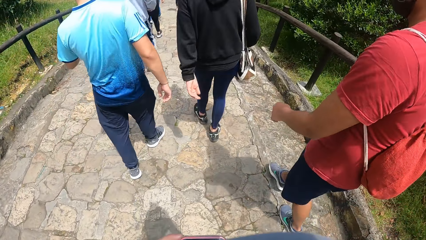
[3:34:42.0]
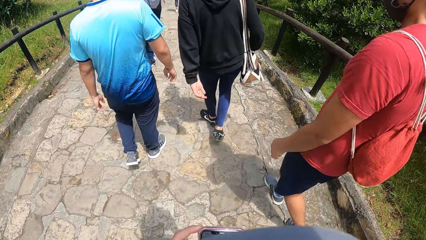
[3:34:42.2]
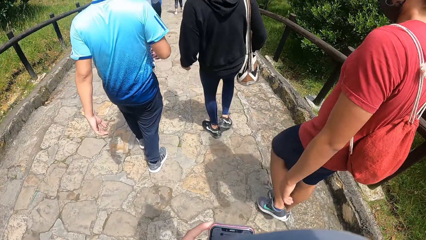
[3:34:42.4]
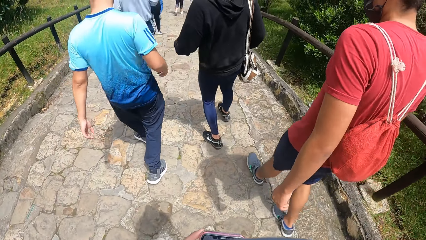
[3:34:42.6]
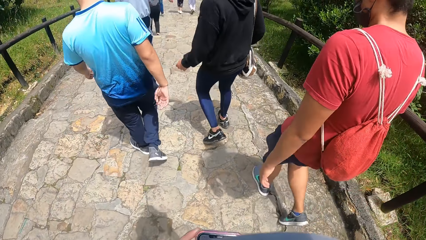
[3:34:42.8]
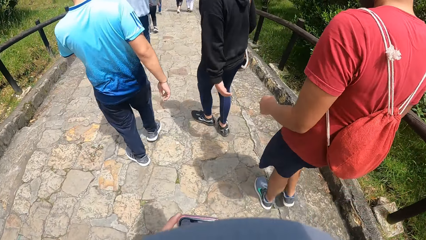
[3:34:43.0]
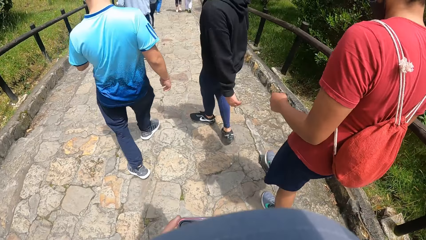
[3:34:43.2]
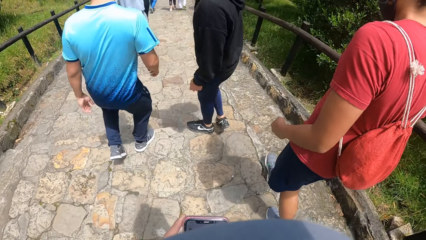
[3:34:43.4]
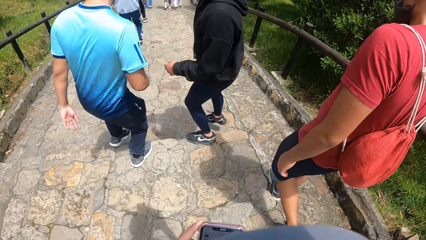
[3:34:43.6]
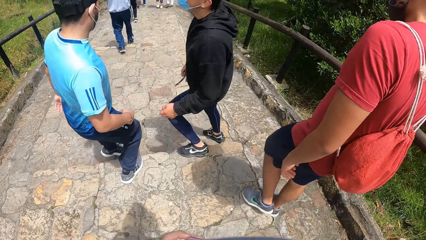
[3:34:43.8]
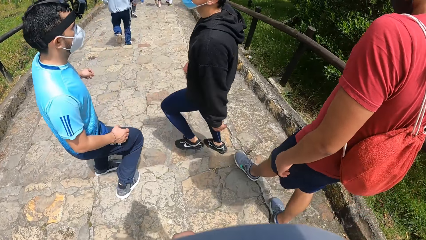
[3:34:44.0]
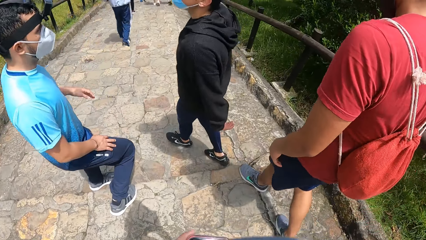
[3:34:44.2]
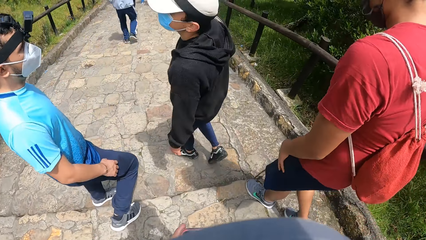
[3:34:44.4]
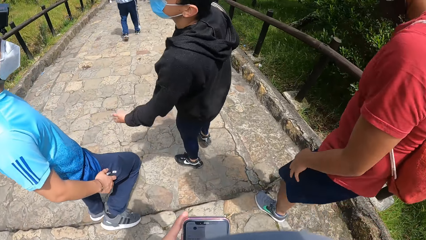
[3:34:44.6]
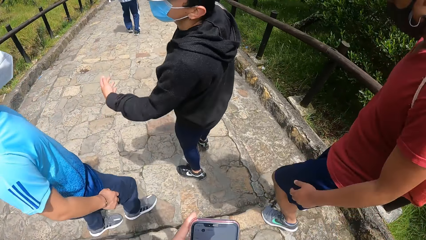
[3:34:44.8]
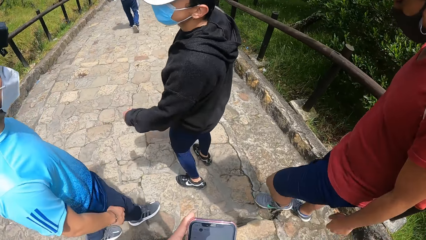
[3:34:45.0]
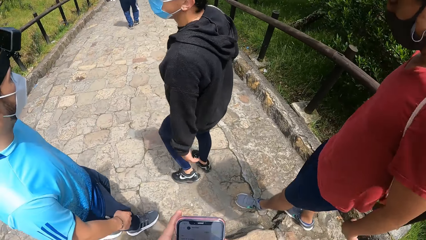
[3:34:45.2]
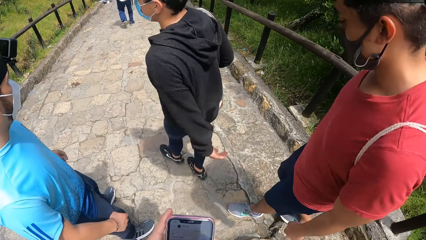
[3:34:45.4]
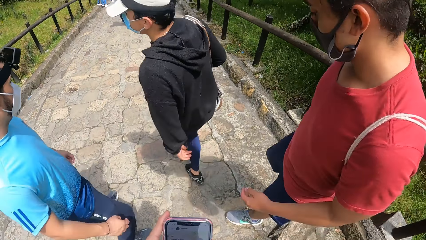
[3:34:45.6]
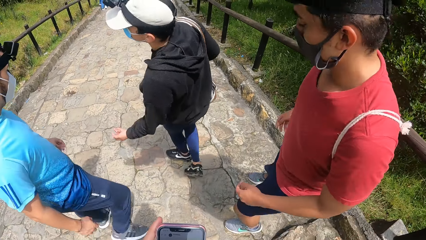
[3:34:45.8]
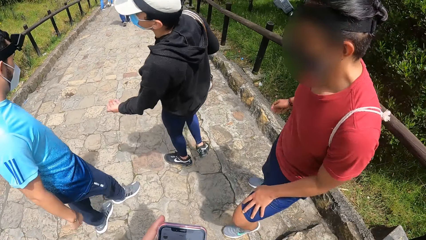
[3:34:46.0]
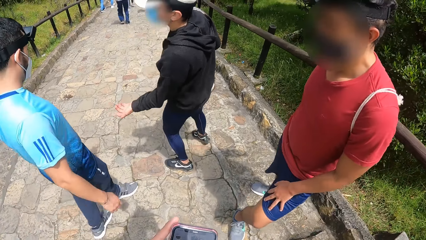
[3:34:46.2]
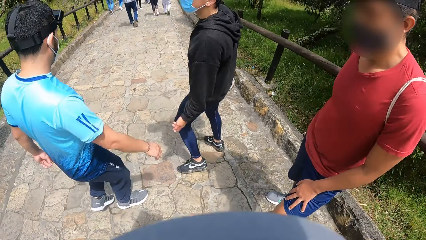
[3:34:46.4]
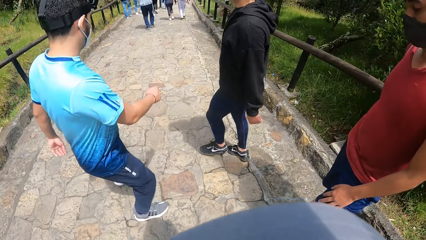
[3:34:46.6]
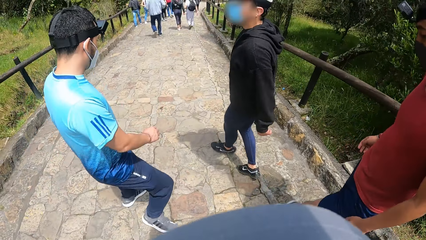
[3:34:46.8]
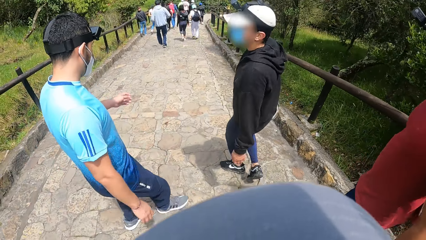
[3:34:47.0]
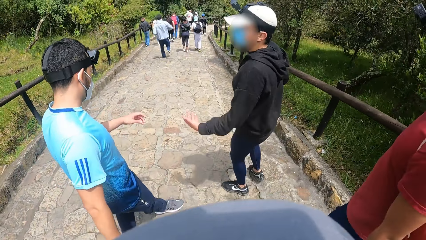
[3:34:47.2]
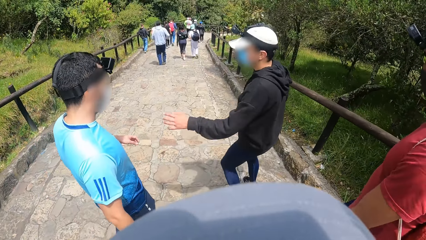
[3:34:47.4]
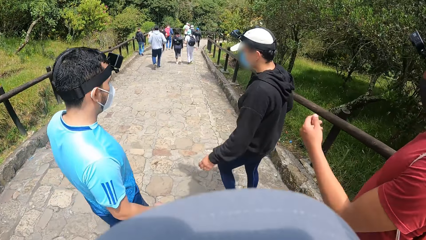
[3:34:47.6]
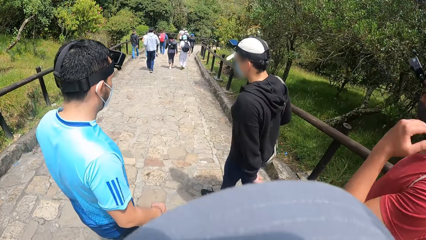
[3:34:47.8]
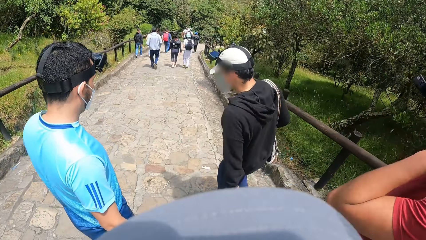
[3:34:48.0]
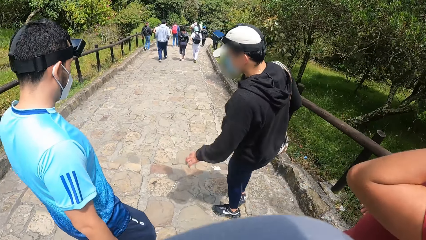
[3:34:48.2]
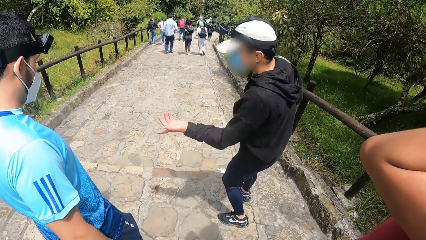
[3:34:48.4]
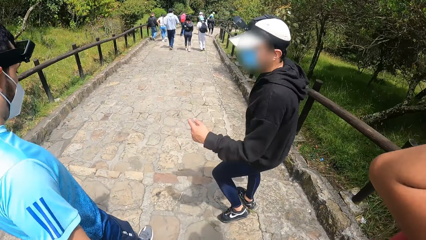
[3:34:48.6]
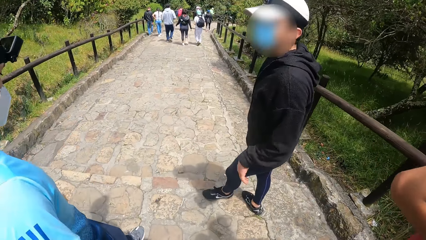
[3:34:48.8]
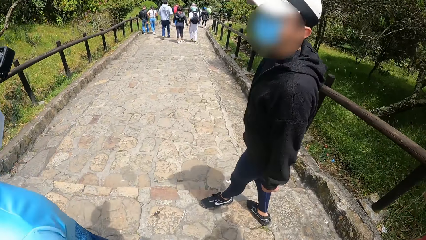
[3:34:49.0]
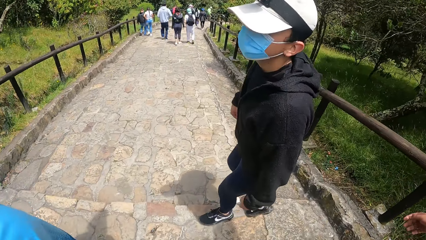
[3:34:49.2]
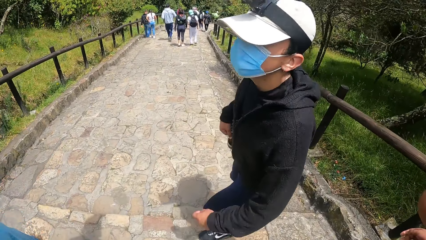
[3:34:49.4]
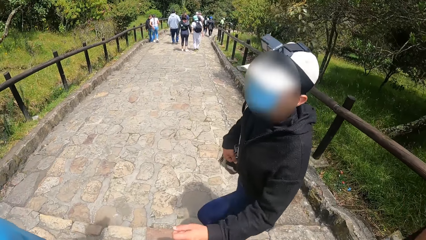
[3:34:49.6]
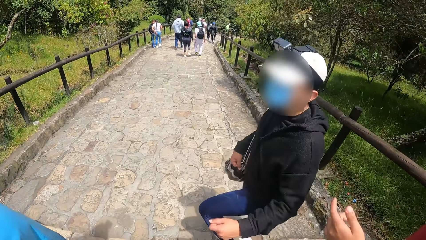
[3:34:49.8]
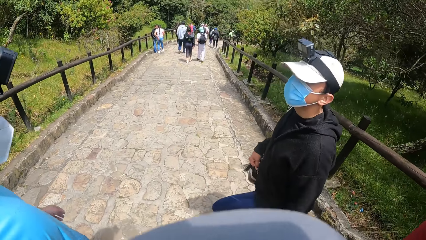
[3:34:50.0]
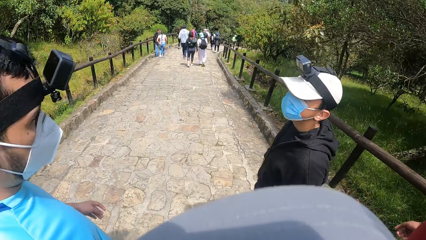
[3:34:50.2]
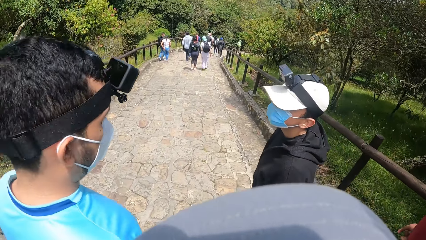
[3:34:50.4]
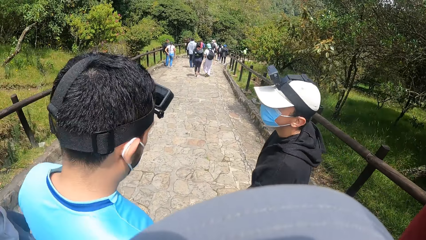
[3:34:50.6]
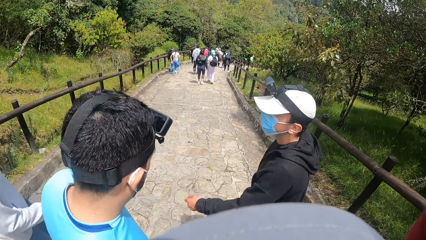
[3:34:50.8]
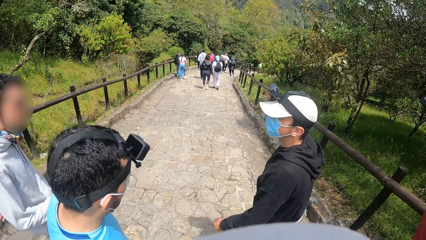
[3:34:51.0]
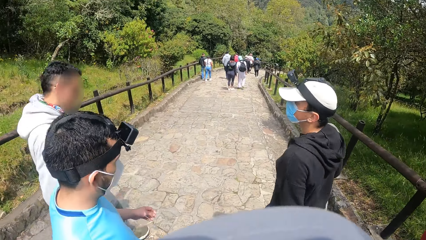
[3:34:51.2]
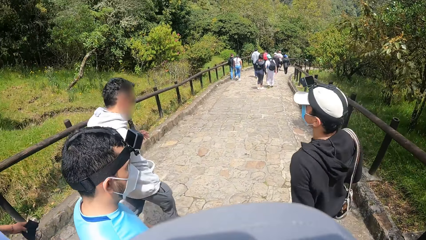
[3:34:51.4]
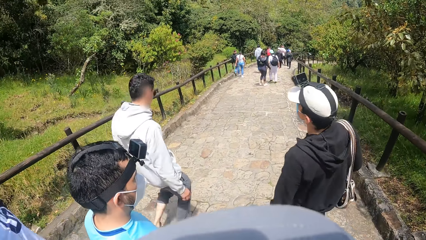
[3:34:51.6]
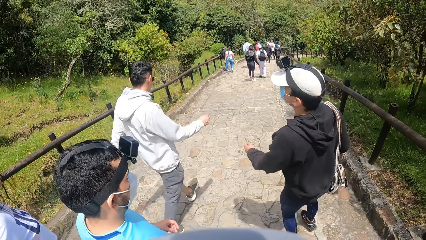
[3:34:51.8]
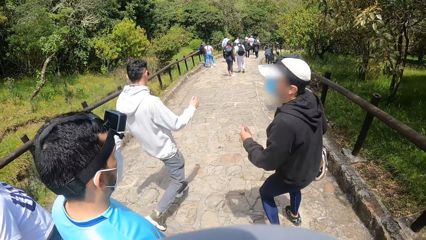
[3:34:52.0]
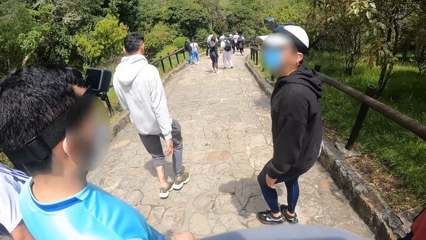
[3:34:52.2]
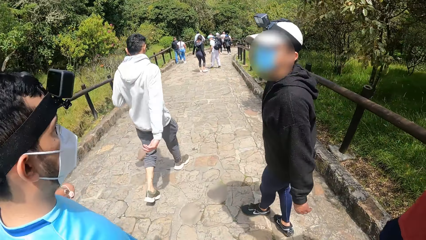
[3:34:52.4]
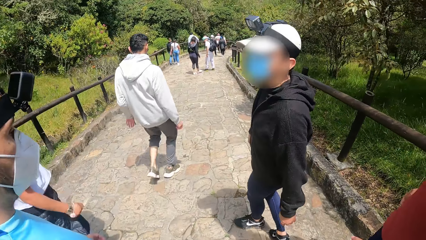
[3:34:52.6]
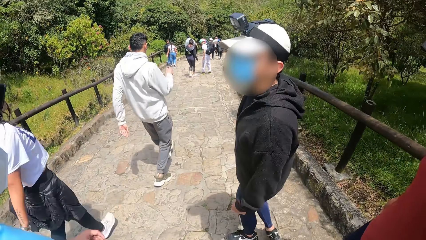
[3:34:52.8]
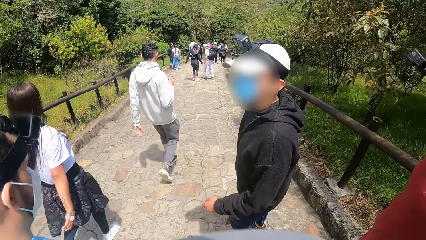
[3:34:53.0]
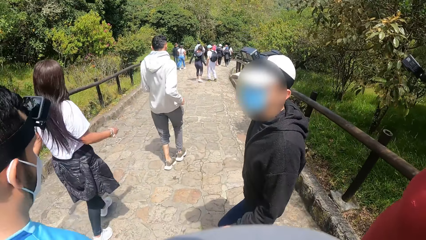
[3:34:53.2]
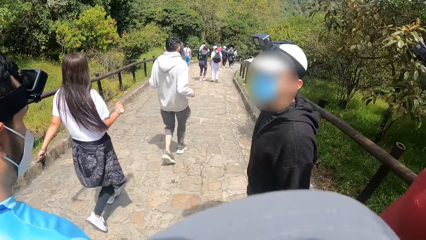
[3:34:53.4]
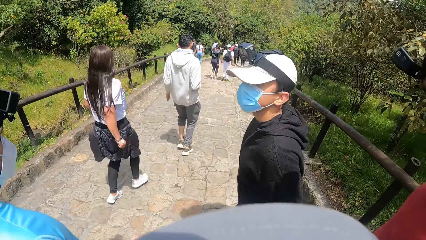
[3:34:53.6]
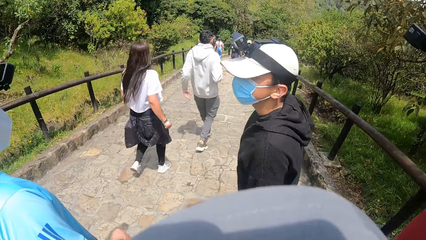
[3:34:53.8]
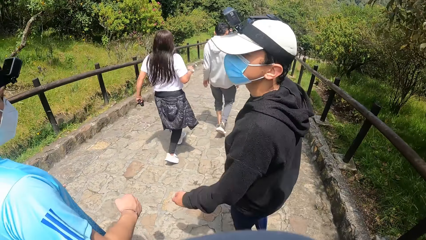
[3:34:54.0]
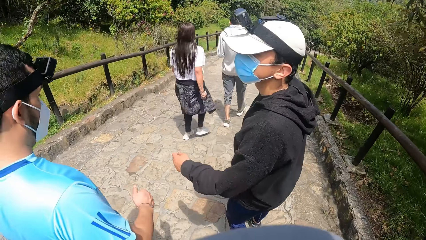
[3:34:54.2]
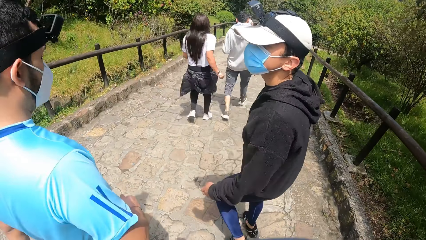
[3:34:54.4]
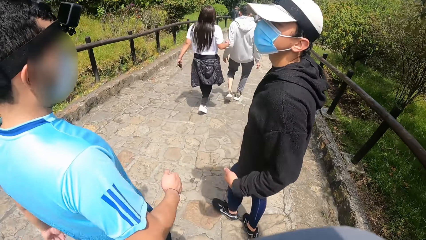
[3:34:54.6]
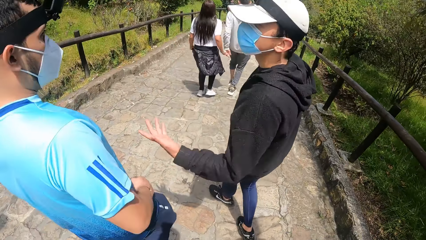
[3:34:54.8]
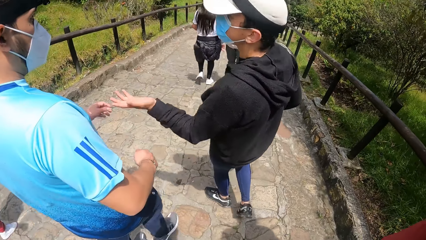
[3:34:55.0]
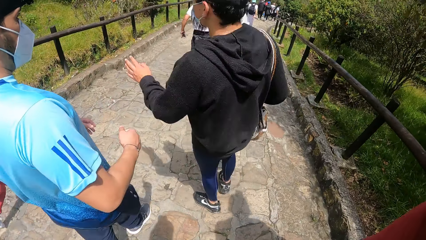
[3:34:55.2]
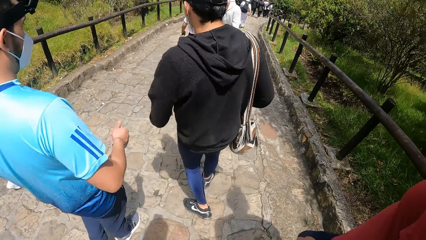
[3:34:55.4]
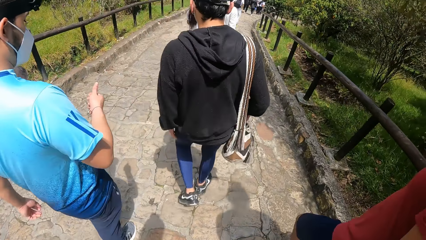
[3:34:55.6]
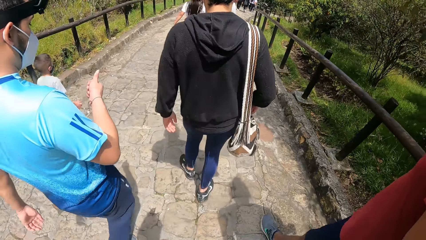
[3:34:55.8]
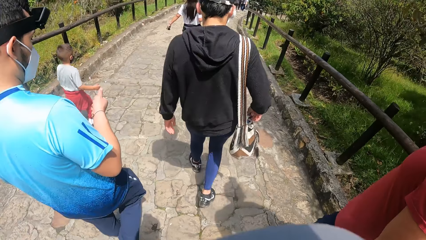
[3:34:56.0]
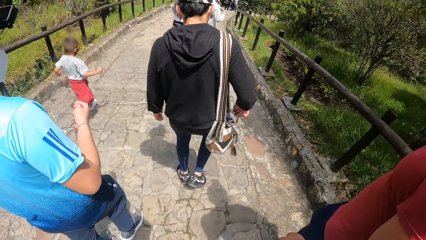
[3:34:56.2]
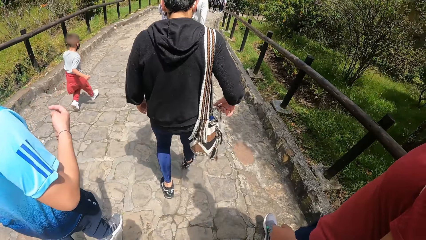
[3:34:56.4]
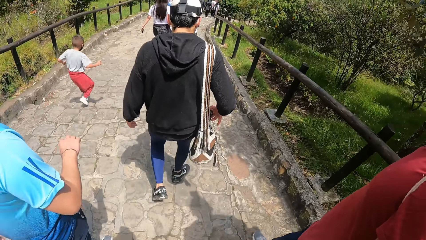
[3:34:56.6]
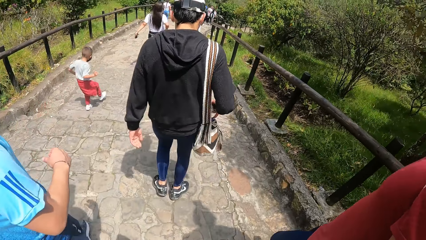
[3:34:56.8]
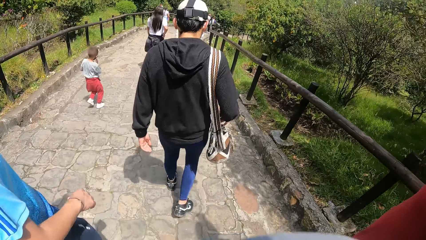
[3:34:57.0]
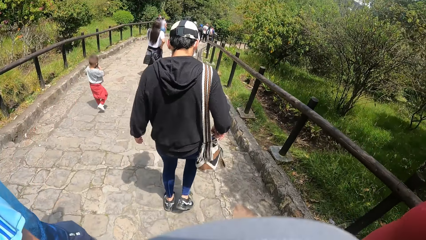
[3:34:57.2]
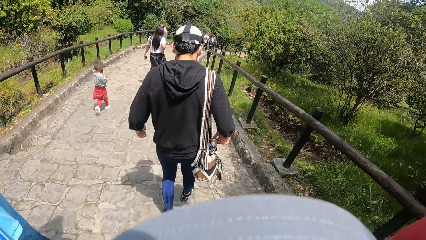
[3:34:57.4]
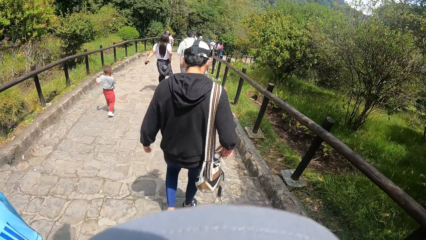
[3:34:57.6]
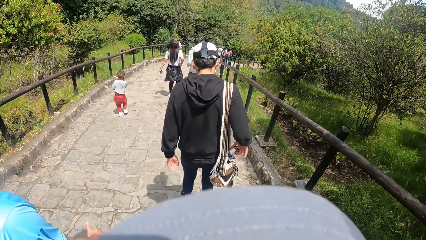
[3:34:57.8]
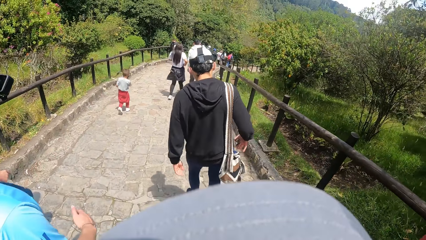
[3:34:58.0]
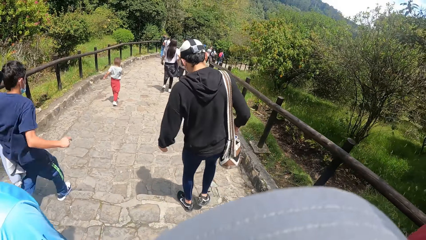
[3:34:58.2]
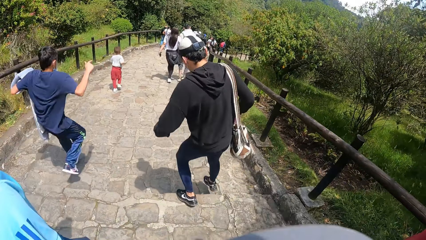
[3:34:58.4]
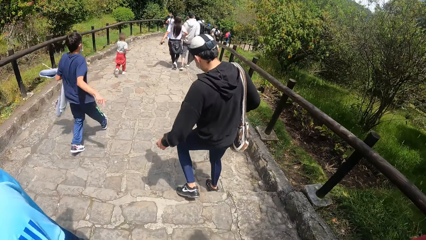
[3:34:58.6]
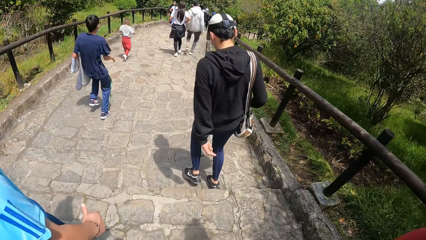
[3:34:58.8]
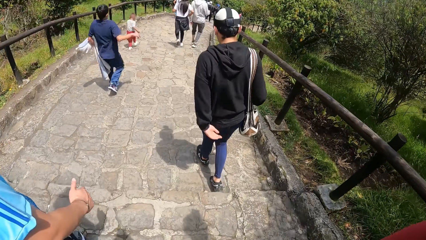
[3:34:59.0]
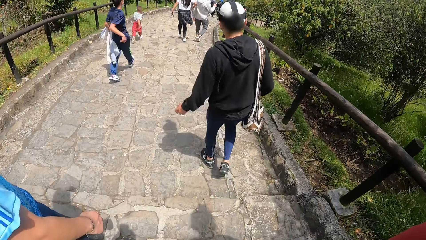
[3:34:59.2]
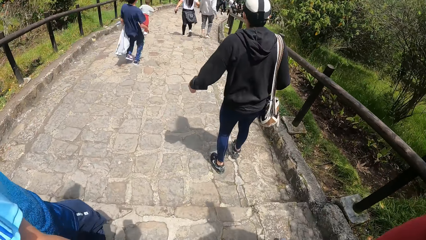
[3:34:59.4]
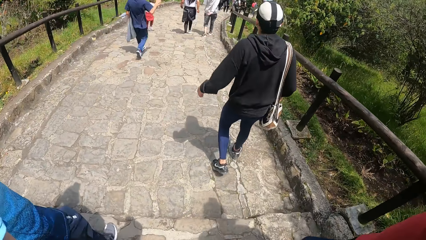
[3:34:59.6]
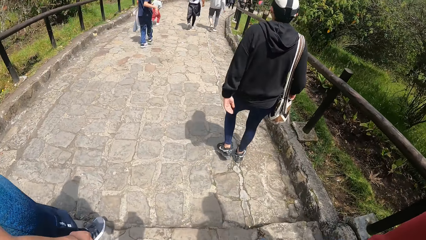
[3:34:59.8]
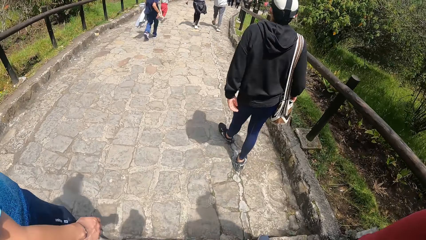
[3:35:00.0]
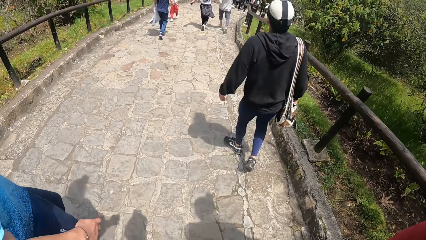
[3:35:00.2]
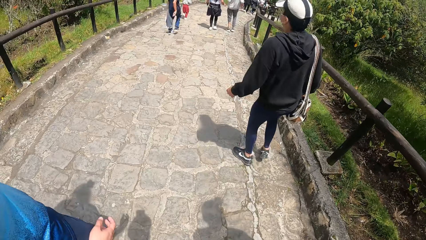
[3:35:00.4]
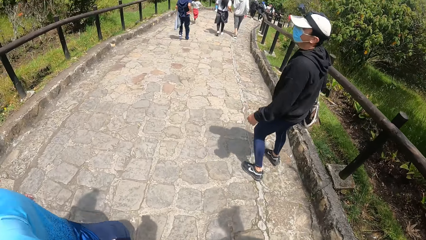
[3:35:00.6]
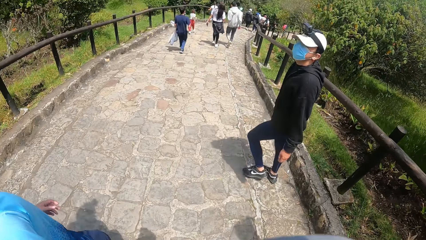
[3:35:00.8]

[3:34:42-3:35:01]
A person interacts with another person. The first person walks along the road. The other person walks along the road. A third person scratches herself. The first person interacts with the second person. The first person walks along the road. The camera wearer walks along the road.
